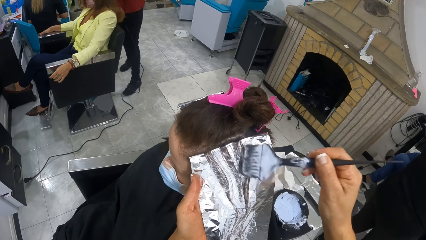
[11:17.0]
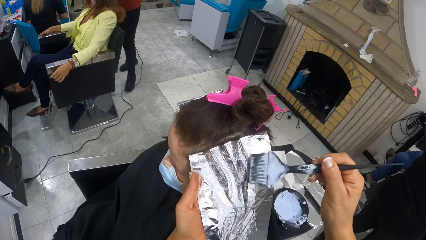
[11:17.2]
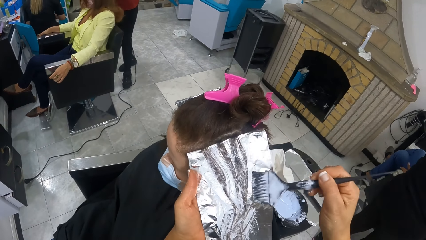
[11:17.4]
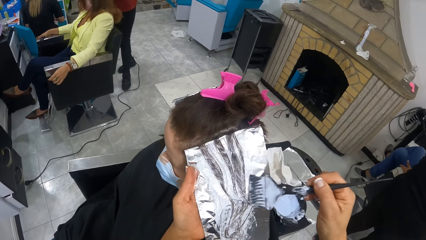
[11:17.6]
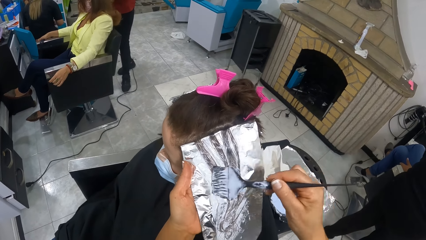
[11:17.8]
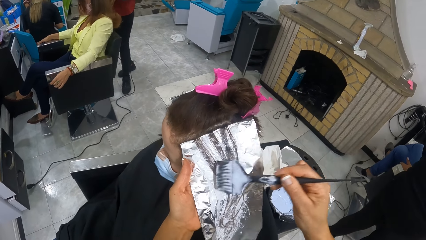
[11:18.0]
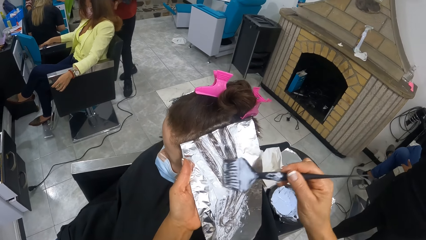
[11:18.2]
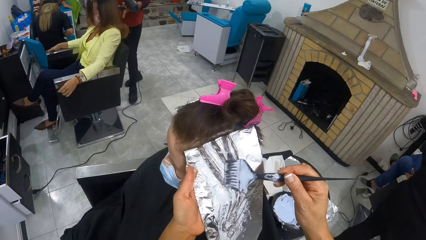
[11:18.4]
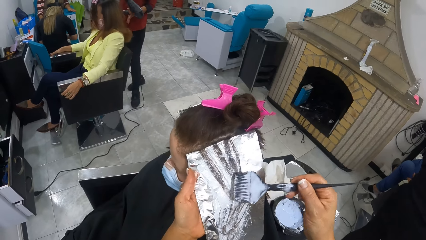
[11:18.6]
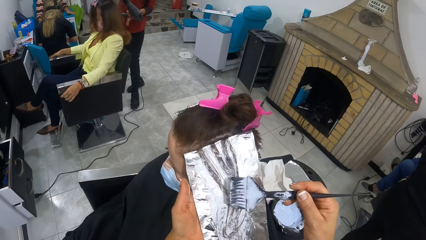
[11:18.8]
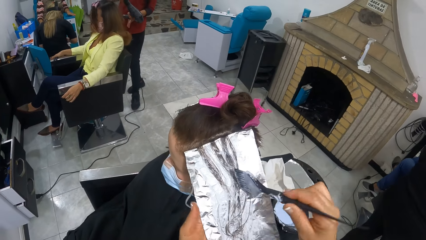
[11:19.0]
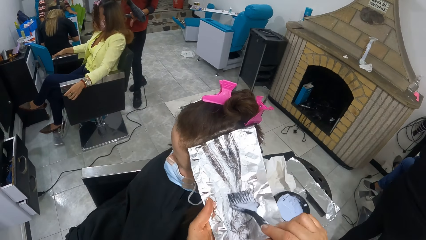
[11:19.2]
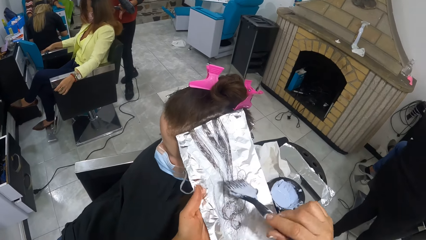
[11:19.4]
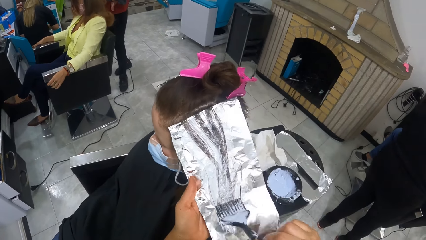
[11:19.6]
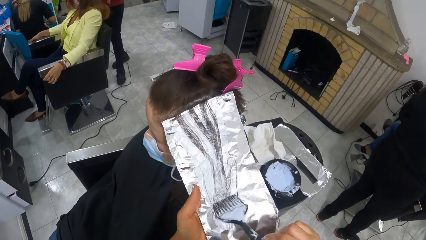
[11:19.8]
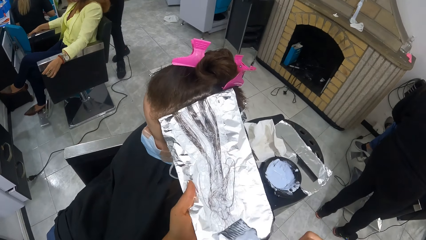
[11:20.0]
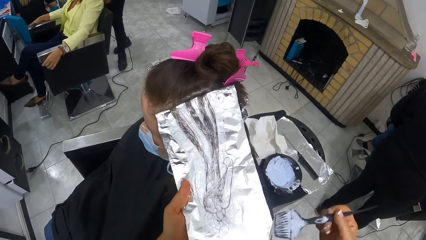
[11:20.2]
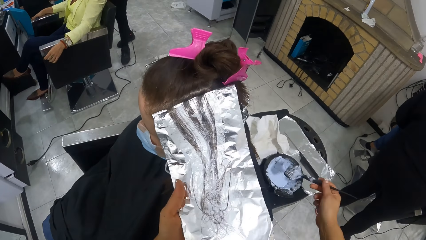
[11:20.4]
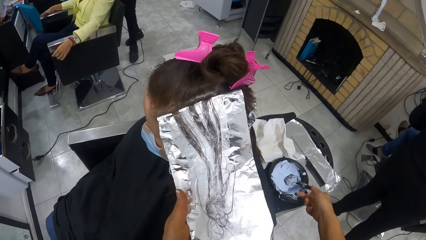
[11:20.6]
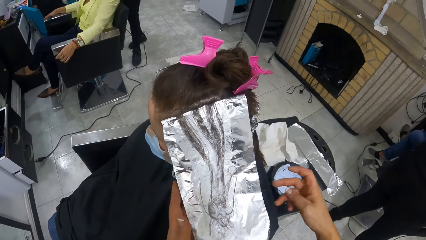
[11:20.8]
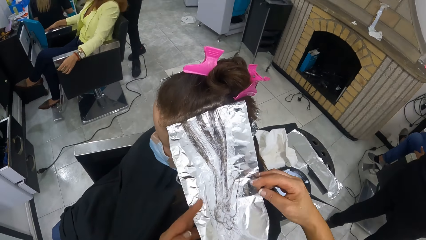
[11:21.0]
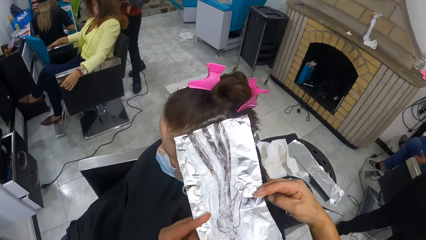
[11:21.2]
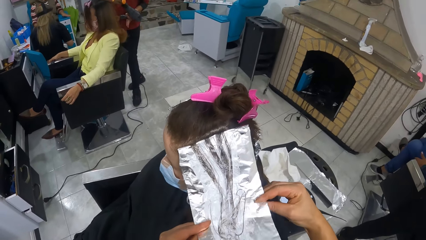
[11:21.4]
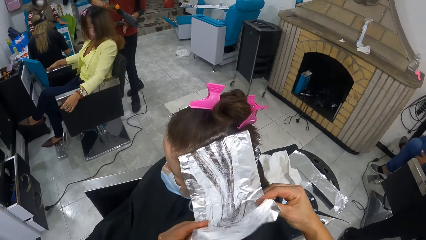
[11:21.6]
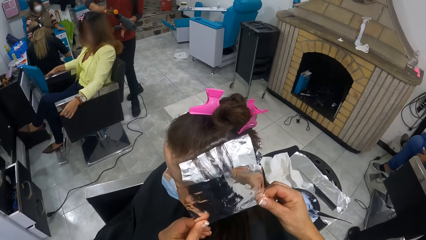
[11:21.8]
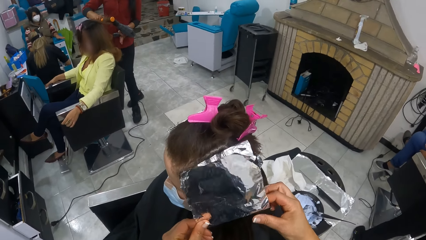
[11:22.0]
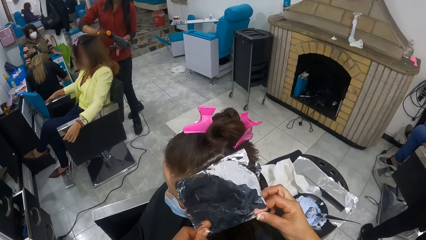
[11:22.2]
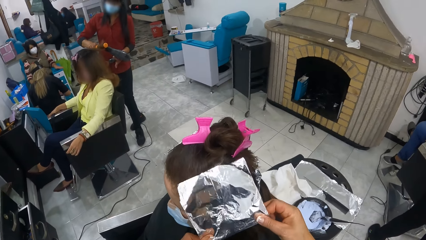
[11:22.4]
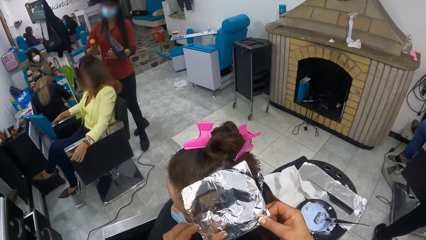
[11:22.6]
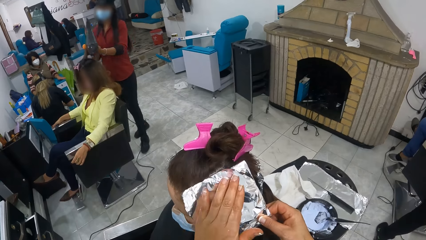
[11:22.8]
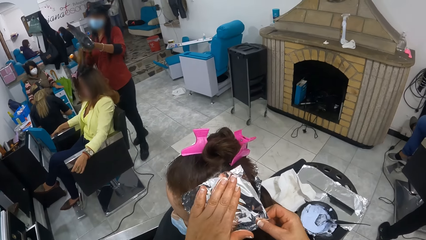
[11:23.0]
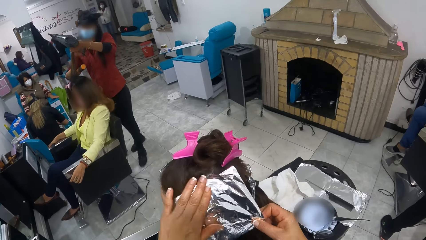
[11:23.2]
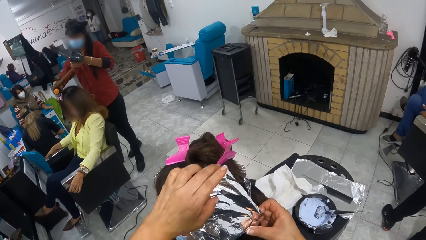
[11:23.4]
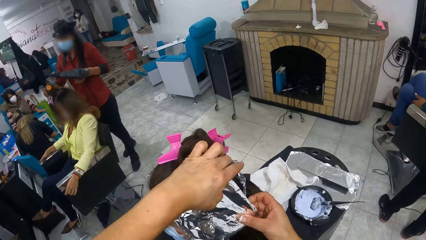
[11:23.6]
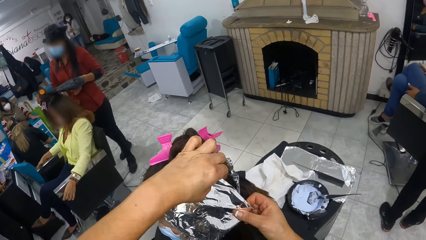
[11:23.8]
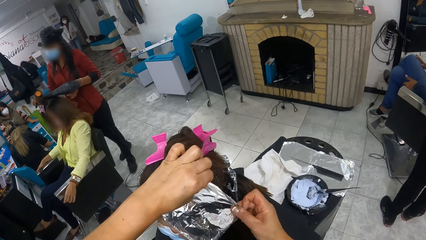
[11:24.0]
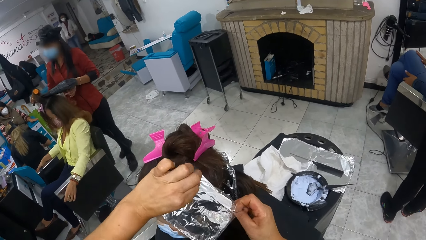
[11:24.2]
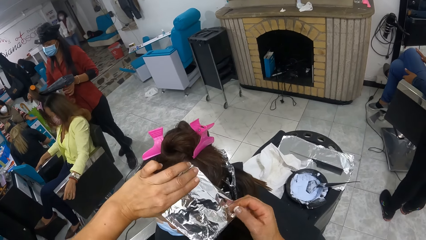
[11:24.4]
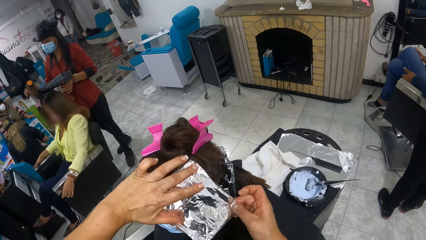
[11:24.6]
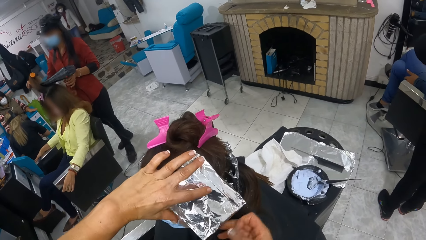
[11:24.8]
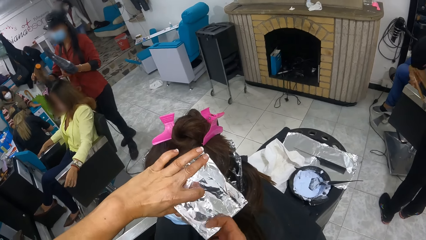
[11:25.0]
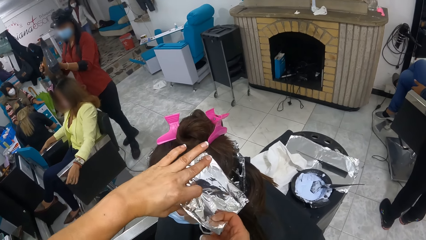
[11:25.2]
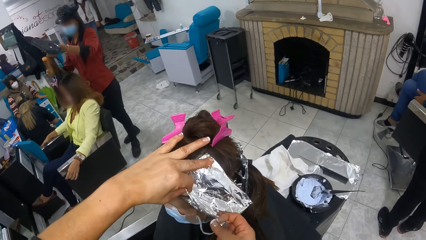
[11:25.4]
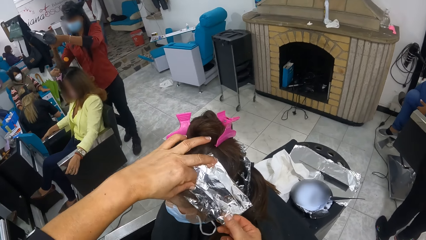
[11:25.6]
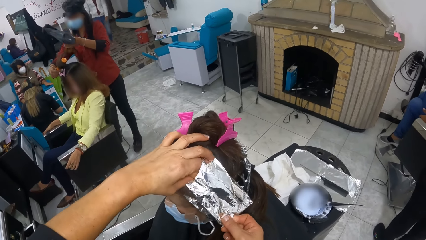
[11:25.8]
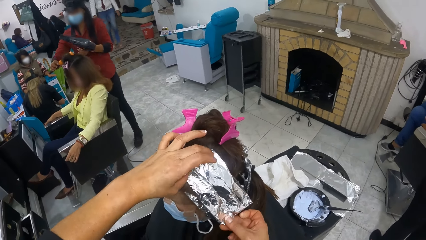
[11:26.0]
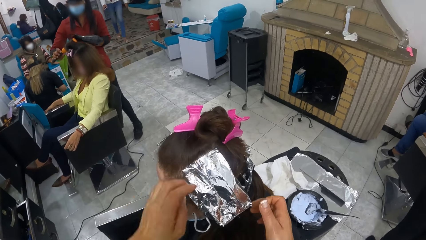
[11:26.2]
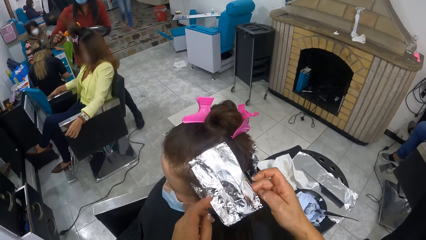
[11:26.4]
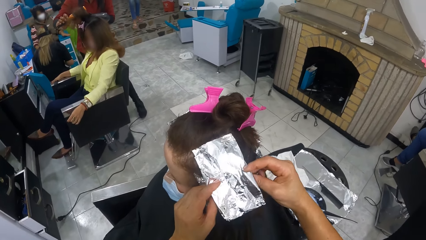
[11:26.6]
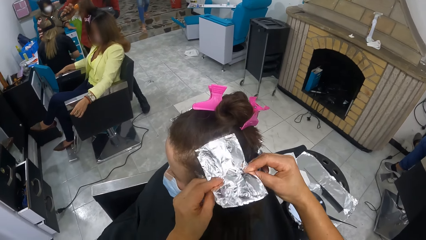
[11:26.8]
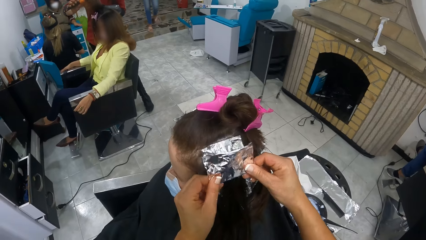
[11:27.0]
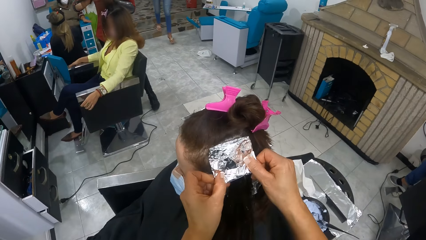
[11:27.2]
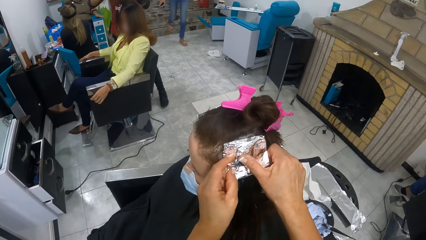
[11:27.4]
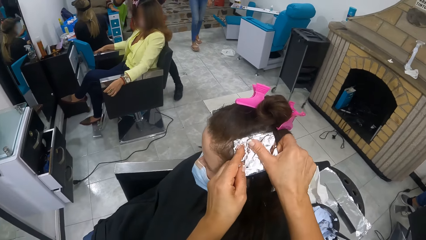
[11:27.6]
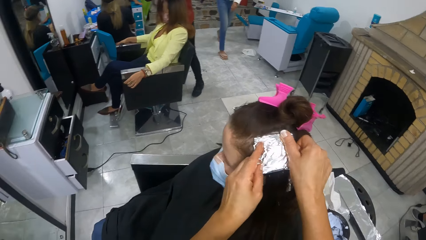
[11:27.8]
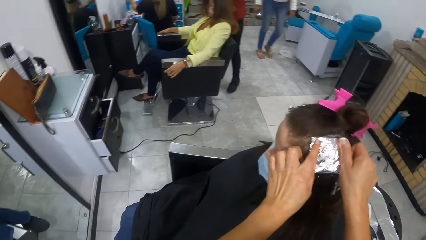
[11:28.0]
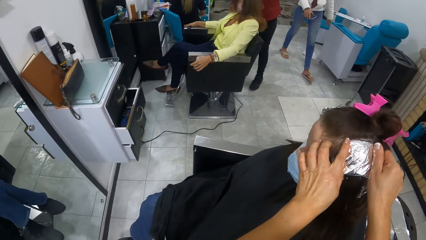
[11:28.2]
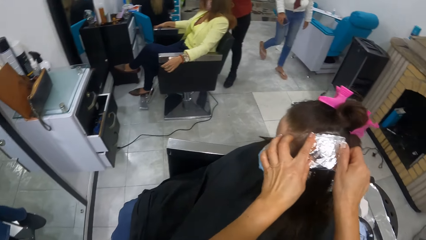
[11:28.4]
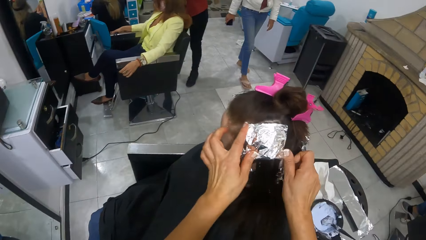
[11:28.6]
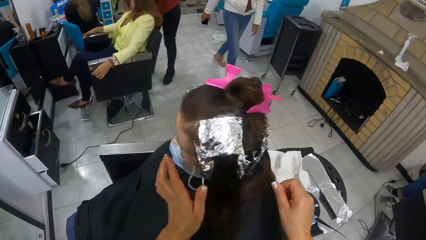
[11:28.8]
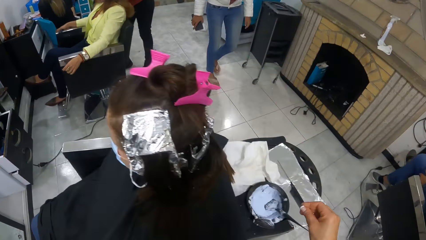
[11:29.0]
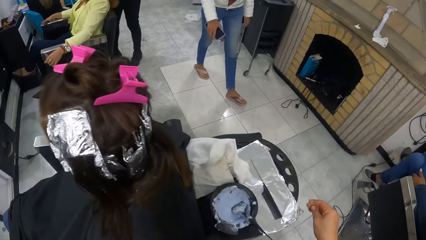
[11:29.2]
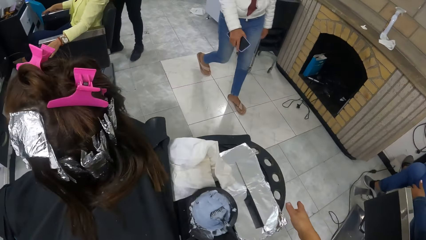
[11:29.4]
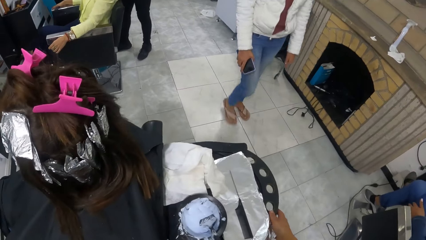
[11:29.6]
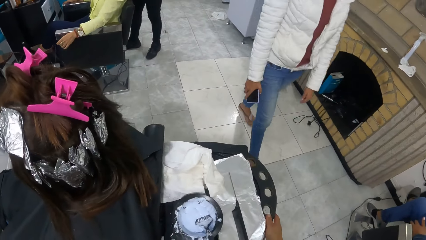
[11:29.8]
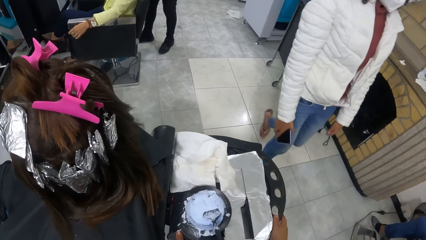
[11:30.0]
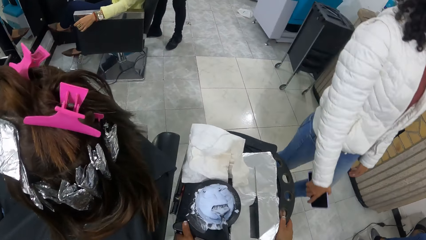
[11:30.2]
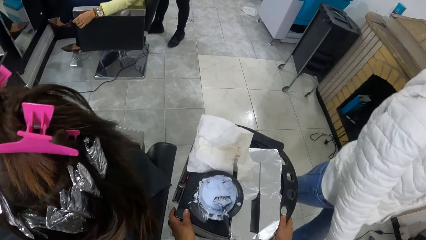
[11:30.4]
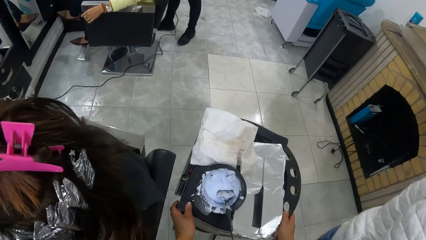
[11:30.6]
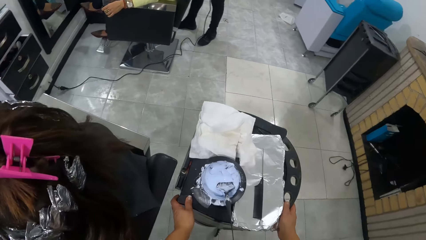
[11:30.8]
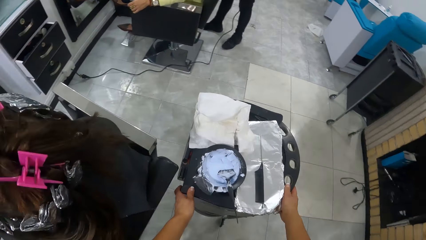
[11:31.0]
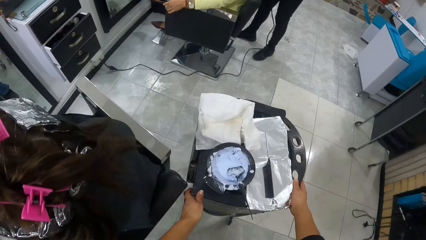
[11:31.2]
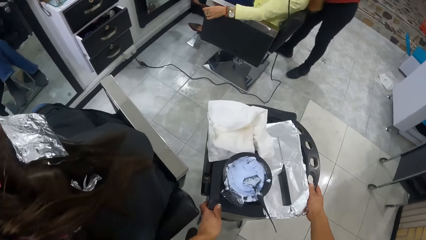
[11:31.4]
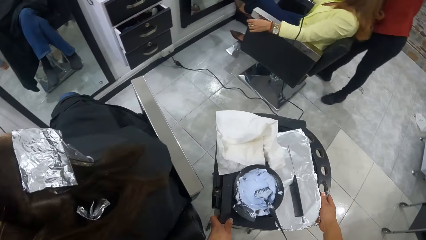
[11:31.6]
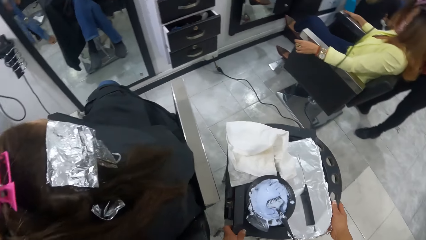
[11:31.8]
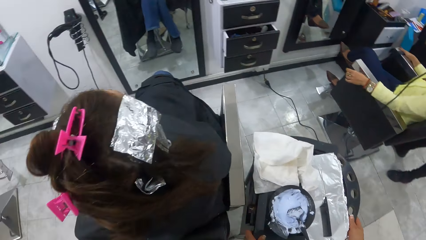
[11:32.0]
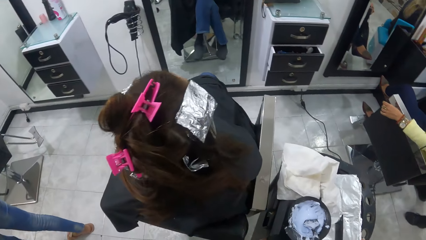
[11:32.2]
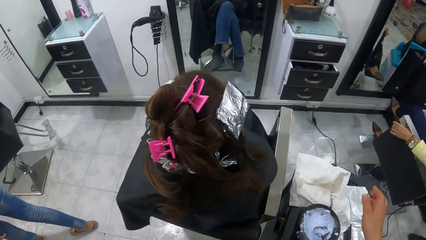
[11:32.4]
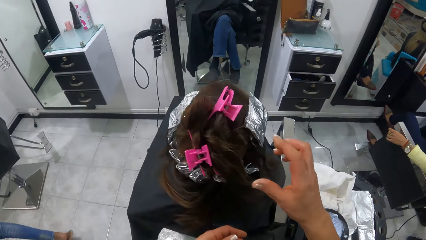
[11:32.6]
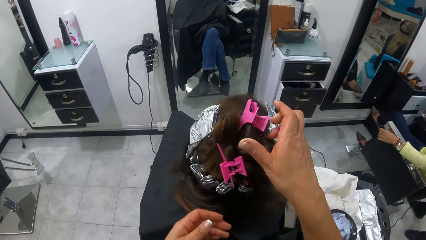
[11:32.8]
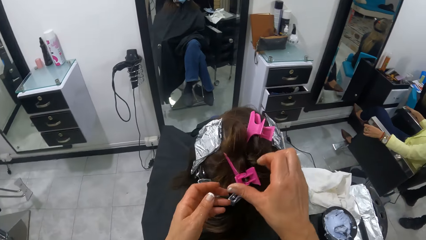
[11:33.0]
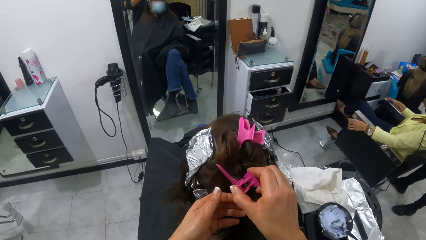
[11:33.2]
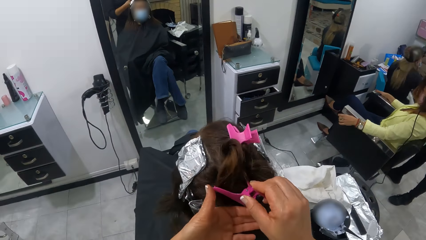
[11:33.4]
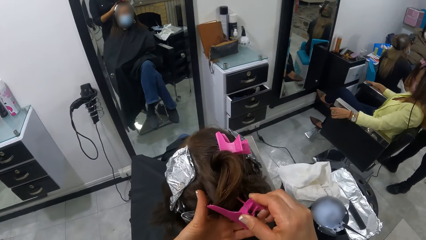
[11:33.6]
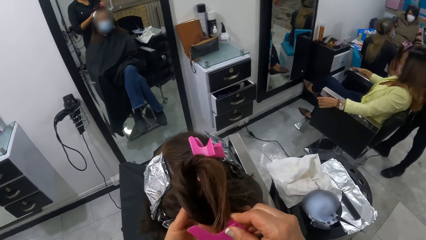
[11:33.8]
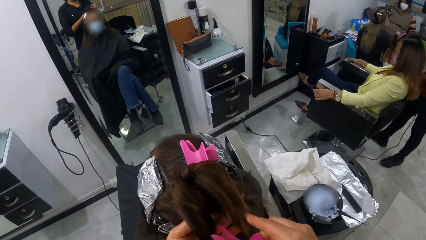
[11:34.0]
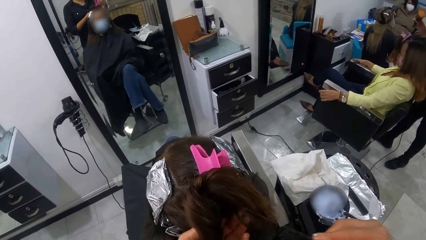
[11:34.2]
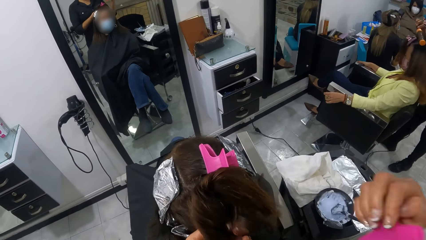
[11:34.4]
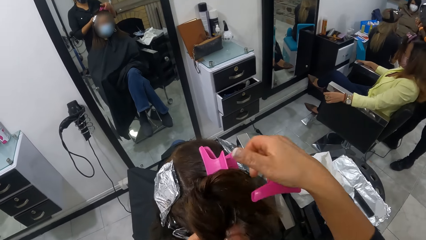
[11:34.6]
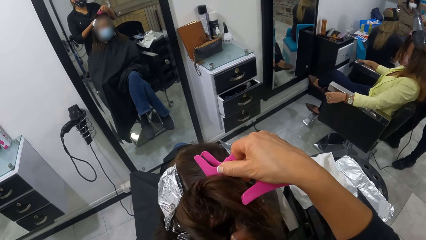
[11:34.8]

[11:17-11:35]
The camera wearer places the relaxer comb in the relaxer container with her right hand. She folds the foil paper with both hands. She folds the hair. A woman pulls the hair of another woman with her left hand. The first woman holds the hair of the other woman with the hair brush in her right hand. The first woman blow dries the other woman's hair with the blow dryer in her left hand. The first woman pulls the hair of the other woman with her left hand. The first woman holds the hair of the other woman with her right hand. The first woman blow dries the hair of the other woman with the blow dryer in her left hand. A third woman holds a phone with her left hand. The camera wearer pushes the stool around a girl. She places both hands on the table. She pushes the table with both hands to the left of the girl. She unclips the girl's hair from a clip with her right hand.
